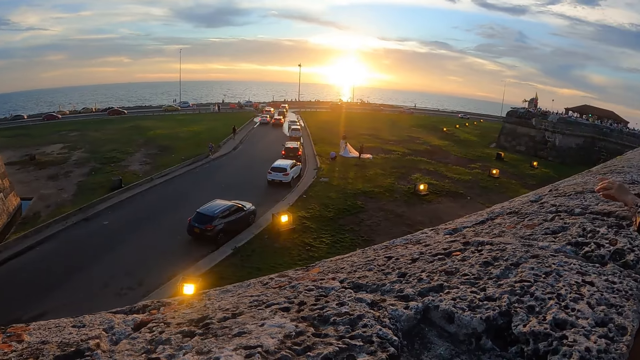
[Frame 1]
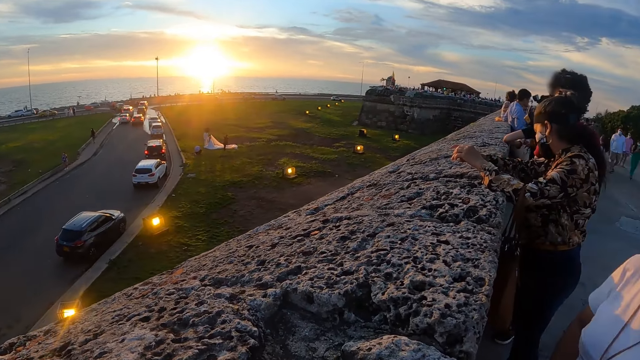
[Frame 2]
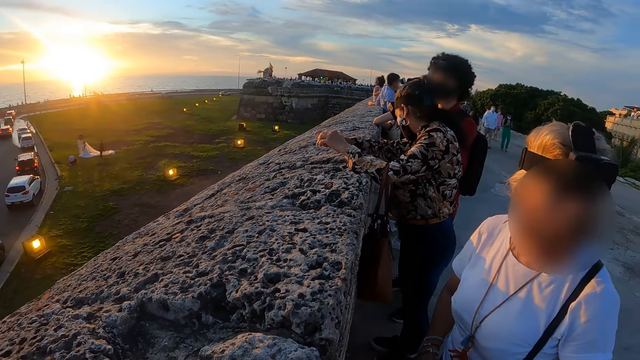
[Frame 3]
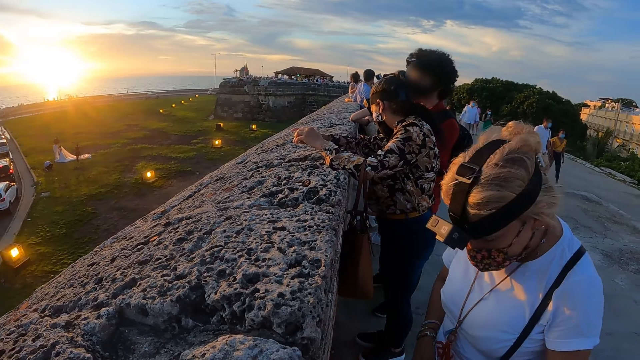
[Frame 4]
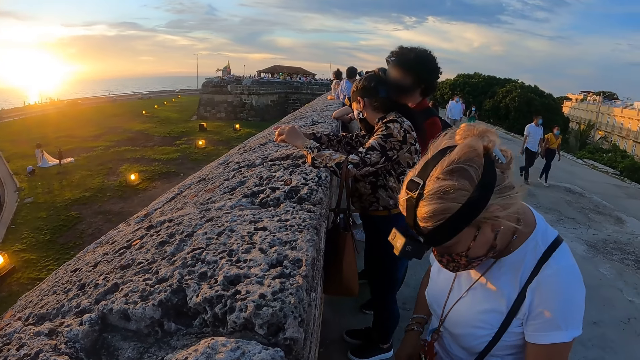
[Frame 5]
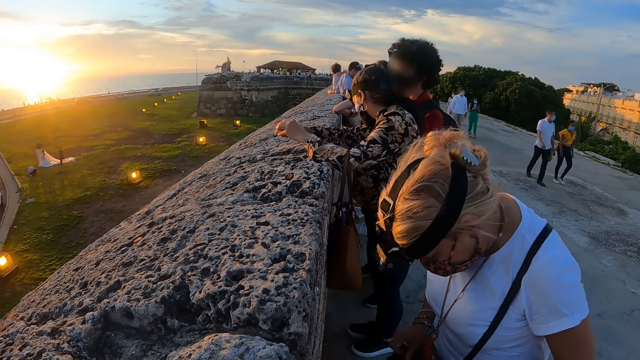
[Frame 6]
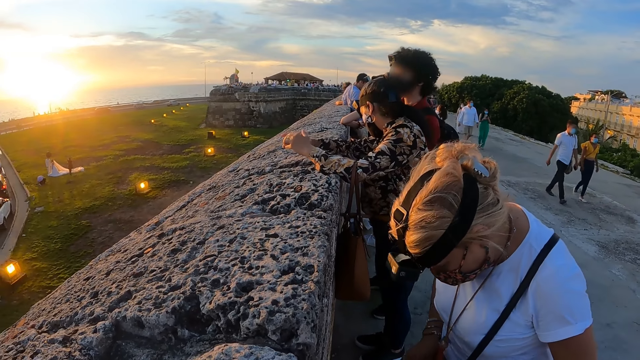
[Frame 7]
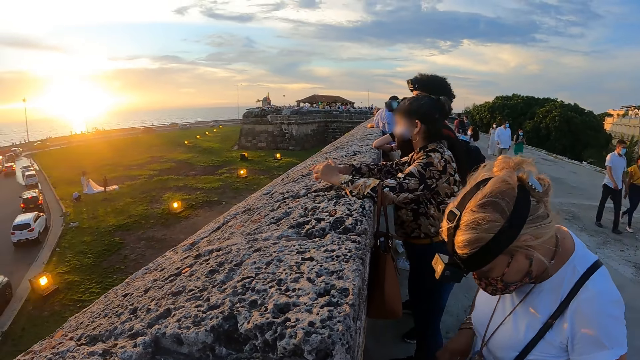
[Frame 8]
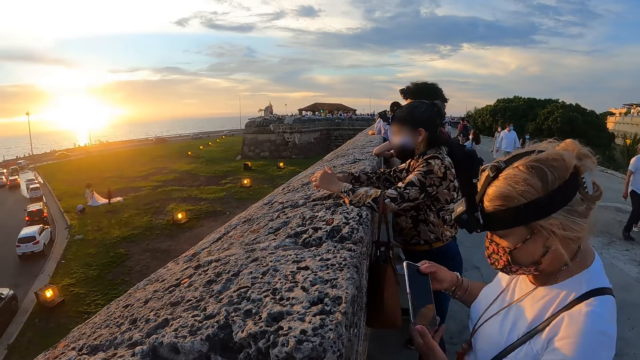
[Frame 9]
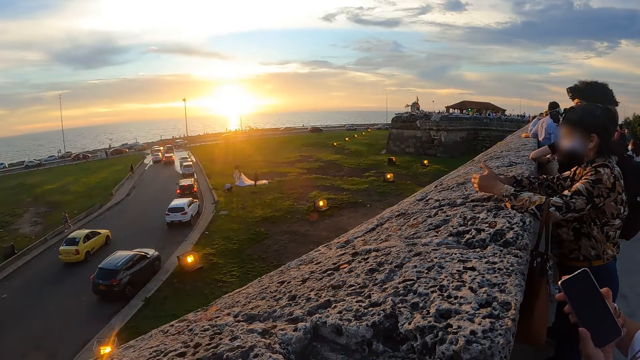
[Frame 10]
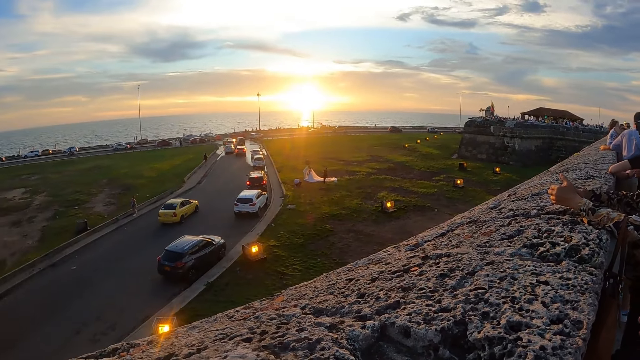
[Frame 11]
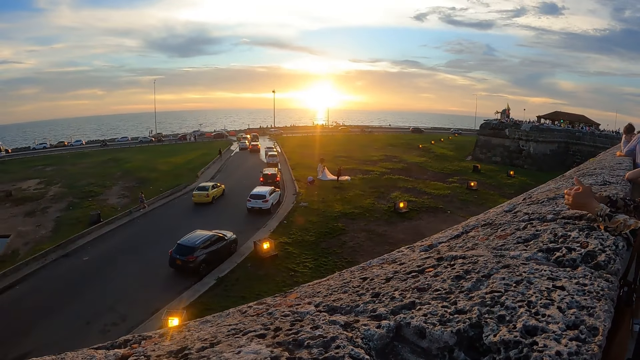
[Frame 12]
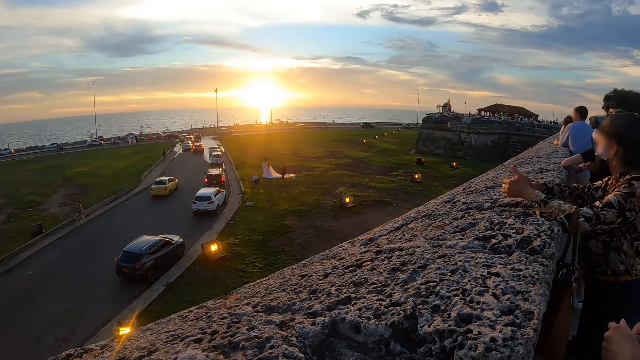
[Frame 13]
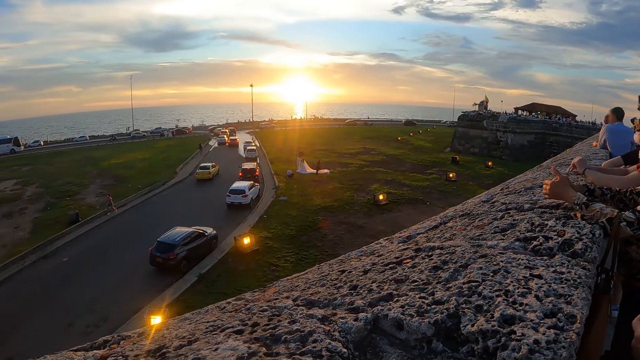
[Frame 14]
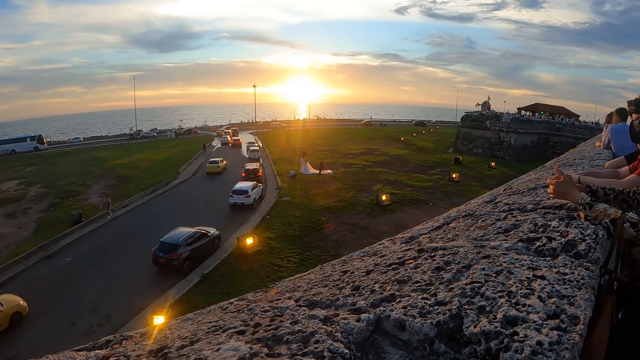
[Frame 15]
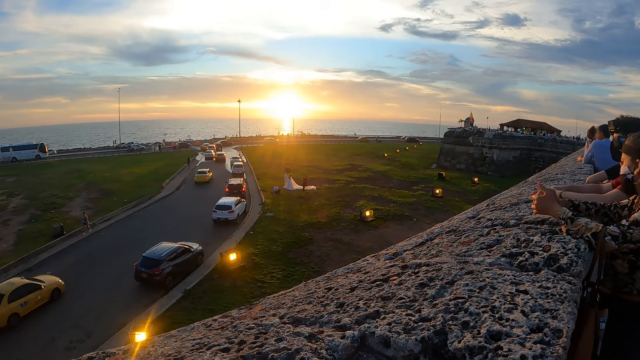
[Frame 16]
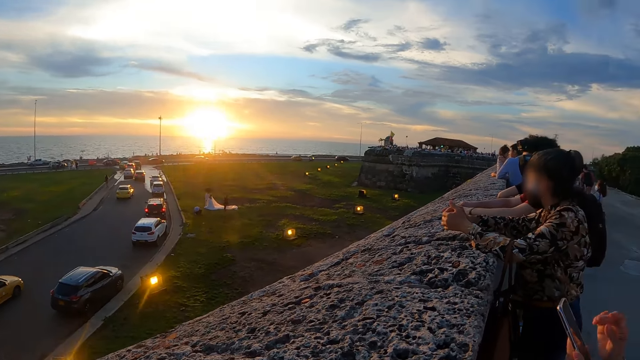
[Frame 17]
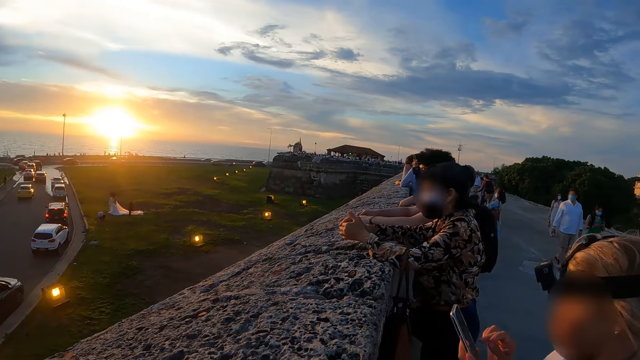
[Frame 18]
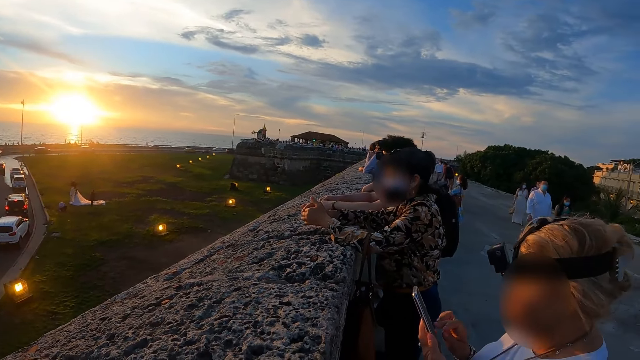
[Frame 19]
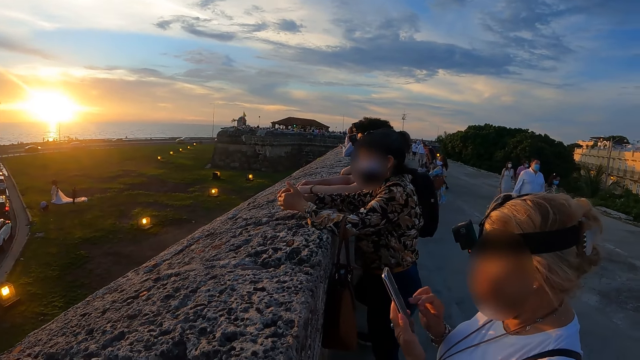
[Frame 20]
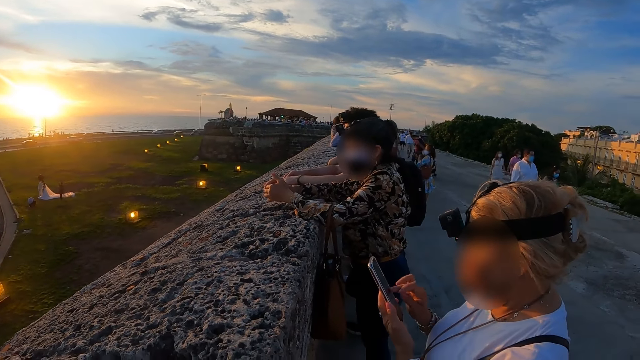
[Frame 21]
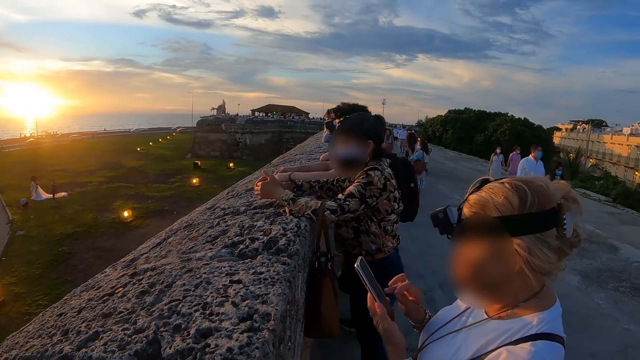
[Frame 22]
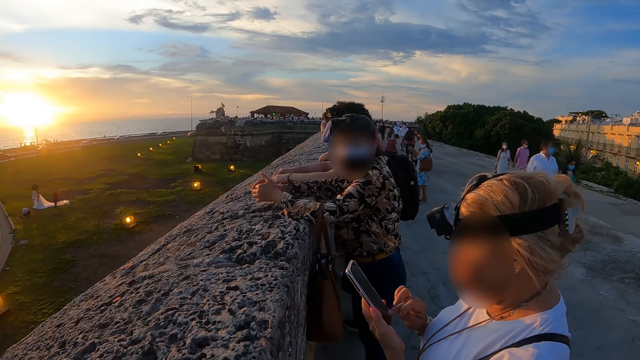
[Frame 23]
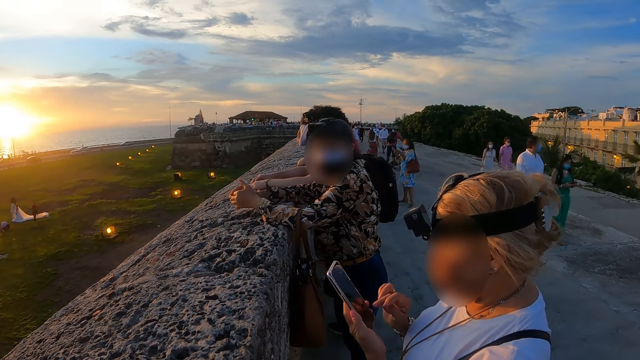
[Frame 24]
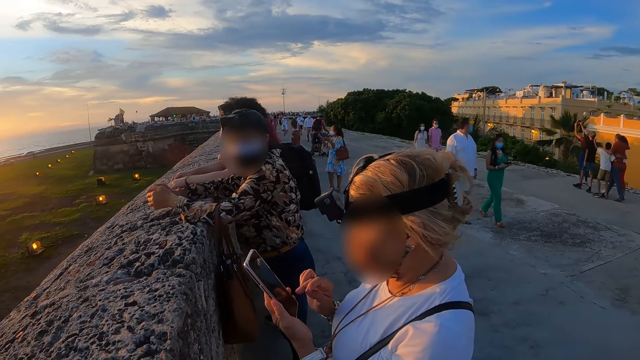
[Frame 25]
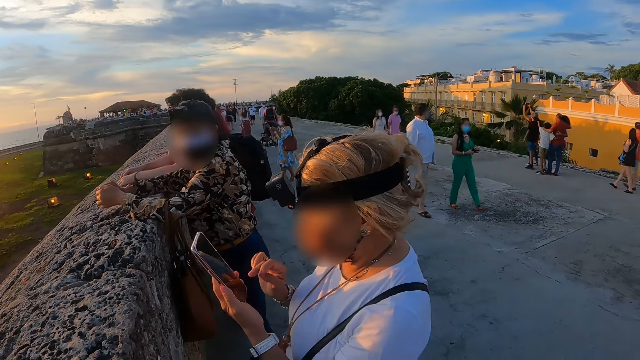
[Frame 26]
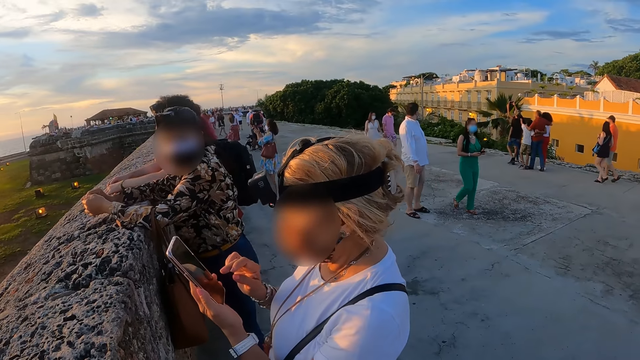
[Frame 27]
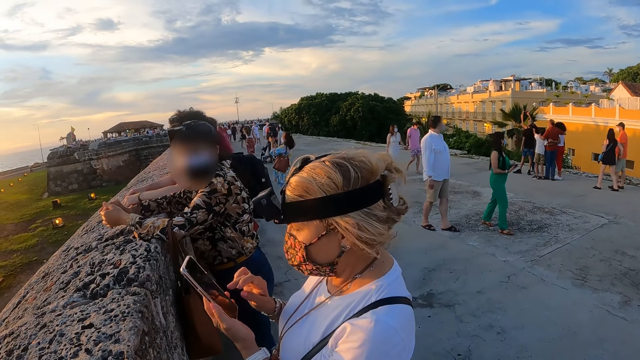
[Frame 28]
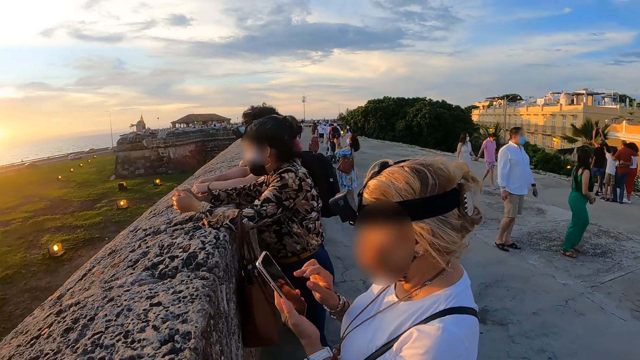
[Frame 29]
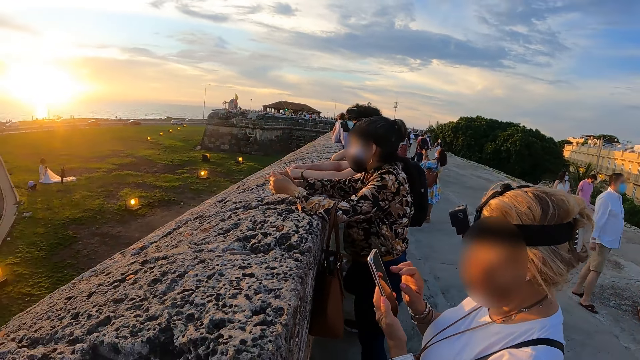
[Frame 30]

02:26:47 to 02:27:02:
The camera wearer looks at a person. They look around. The person uses a phone.

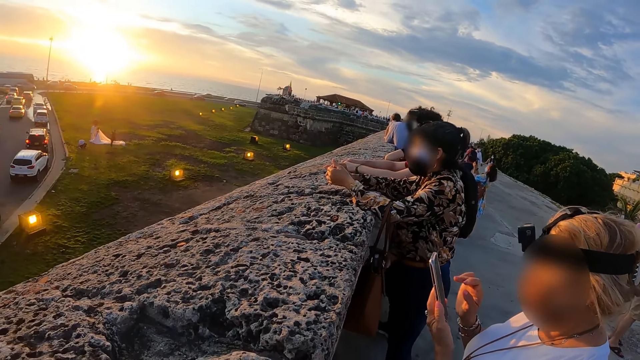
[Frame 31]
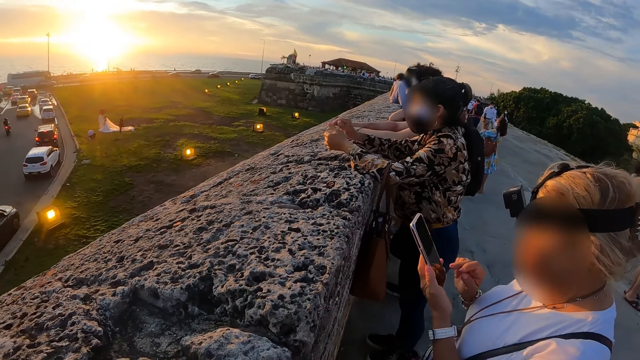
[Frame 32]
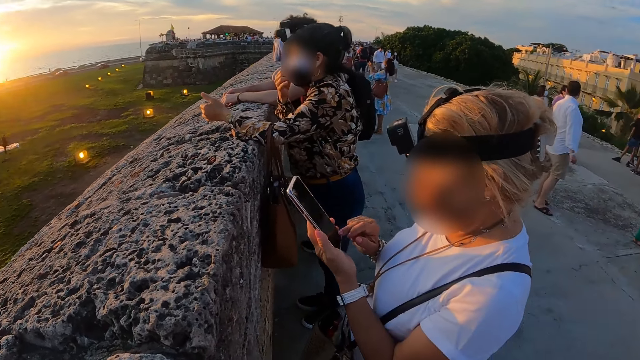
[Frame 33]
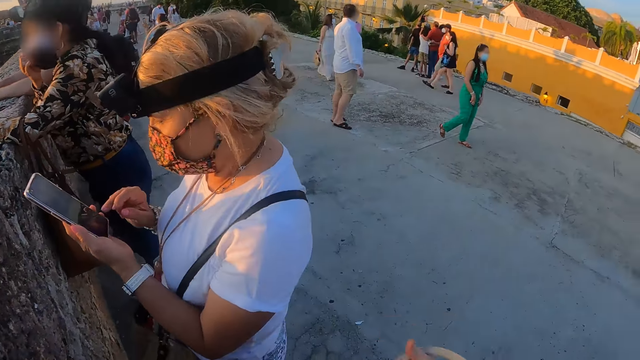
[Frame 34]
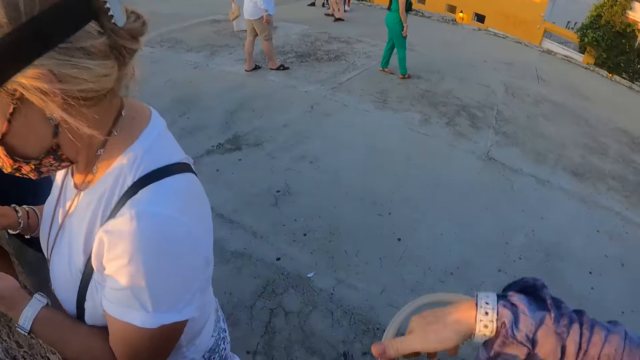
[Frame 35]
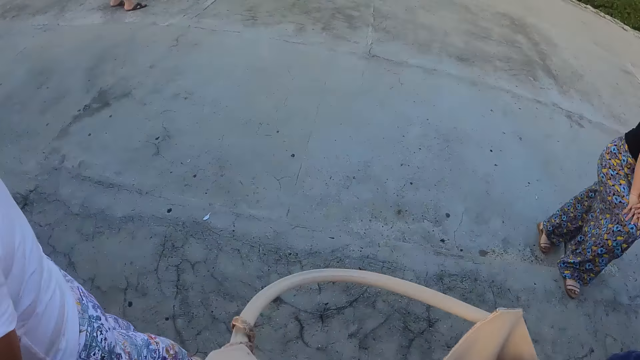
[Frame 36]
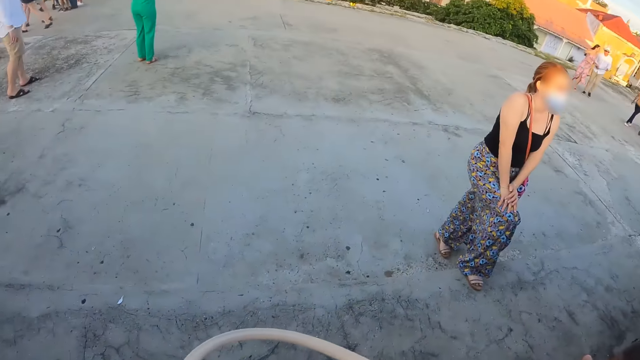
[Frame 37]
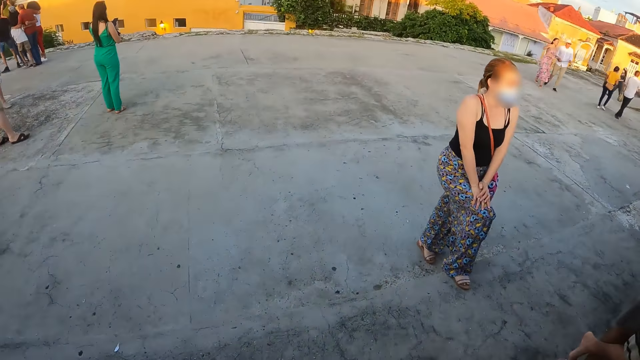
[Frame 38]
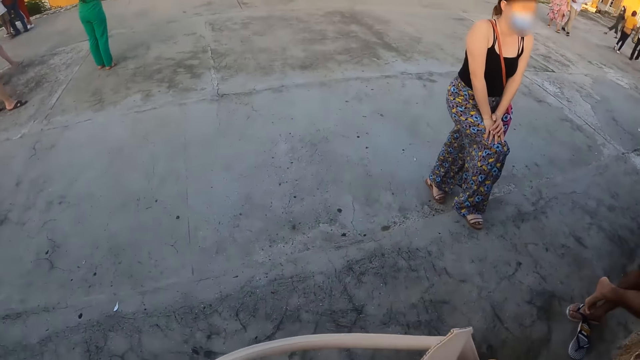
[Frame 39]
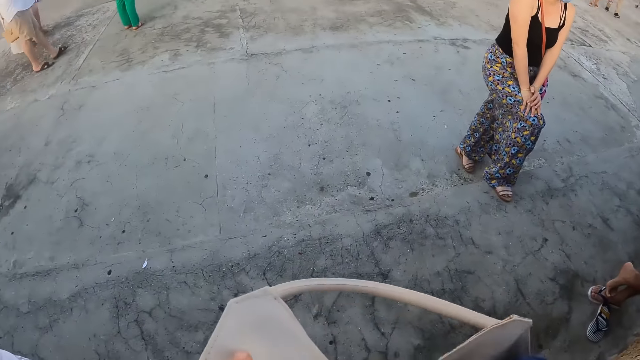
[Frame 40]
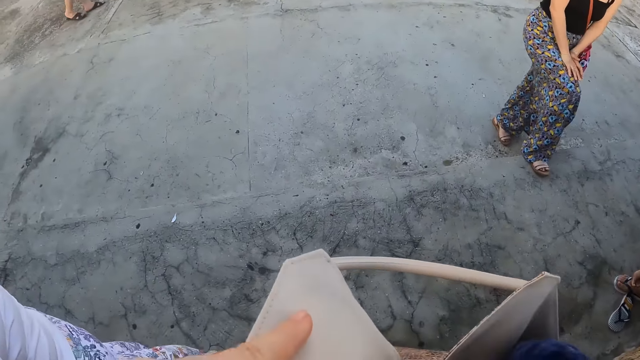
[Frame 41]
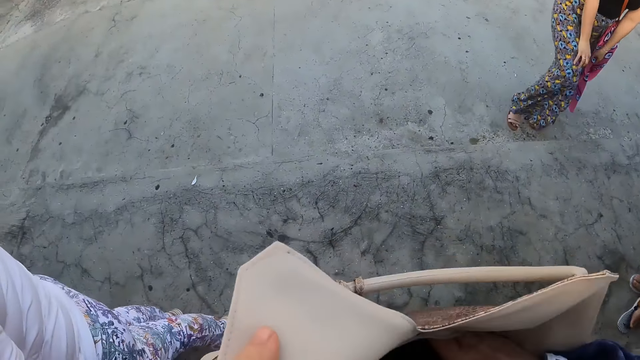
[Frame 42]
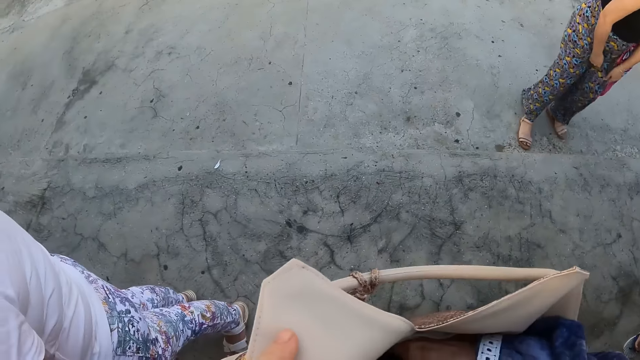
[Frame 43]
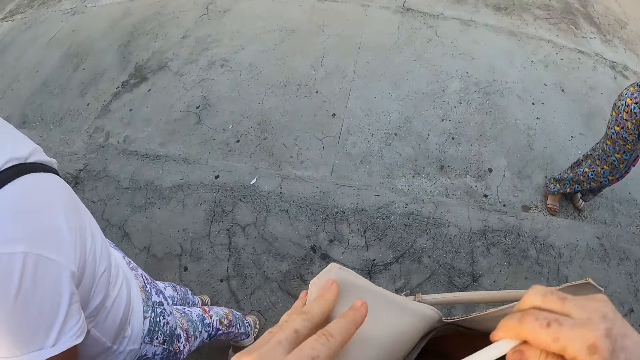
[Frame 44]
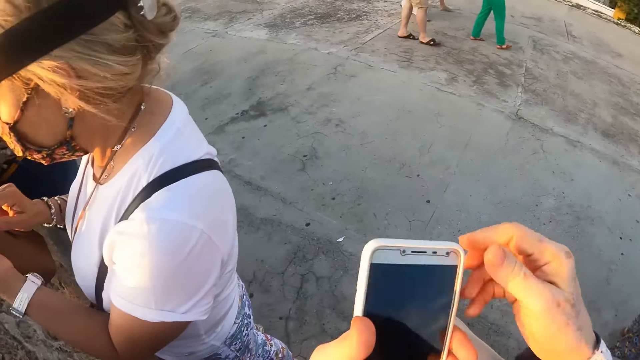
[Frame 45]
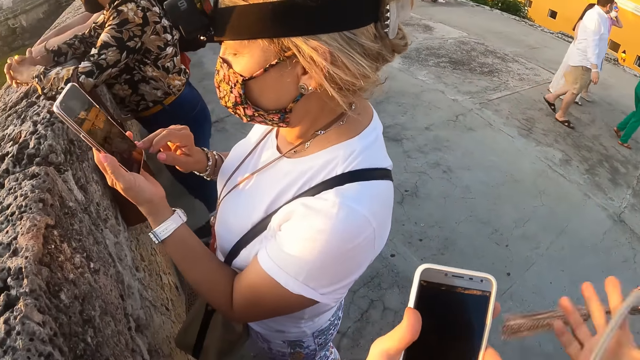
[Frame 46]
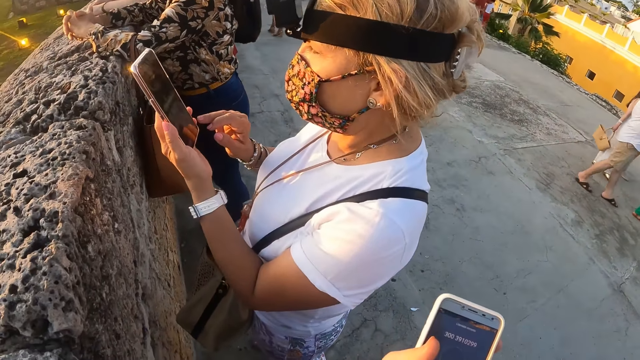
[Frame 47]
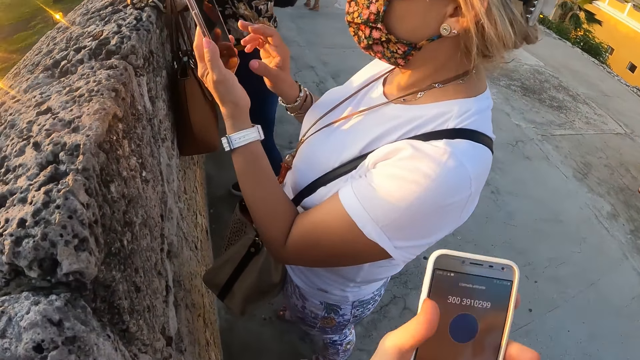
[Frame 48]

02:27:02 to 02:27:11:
The camera wearer looks around. They open a handbag. They remove a phone from the handbag. They operate the phone. A person uses a phone.
